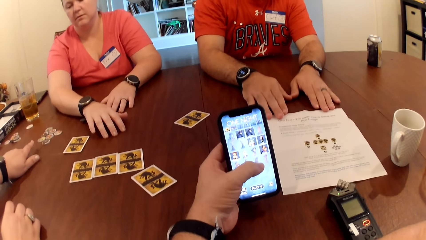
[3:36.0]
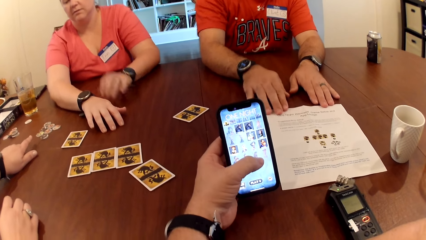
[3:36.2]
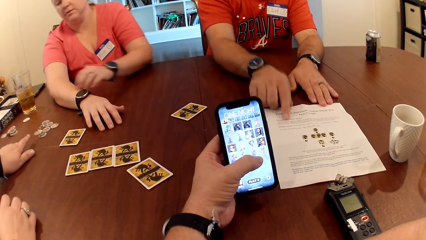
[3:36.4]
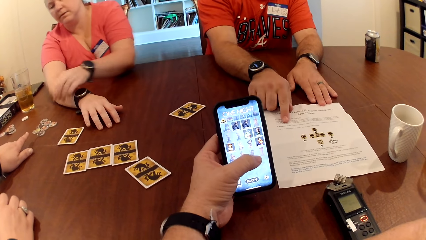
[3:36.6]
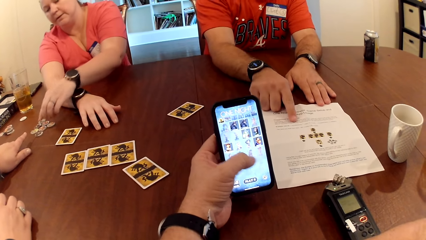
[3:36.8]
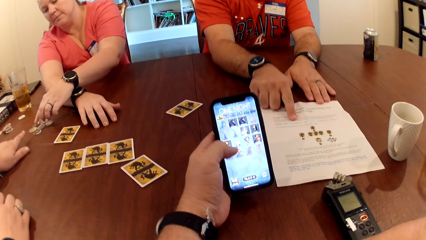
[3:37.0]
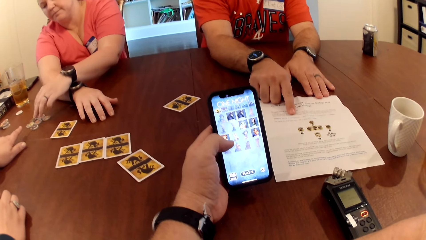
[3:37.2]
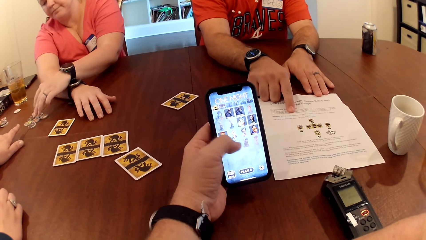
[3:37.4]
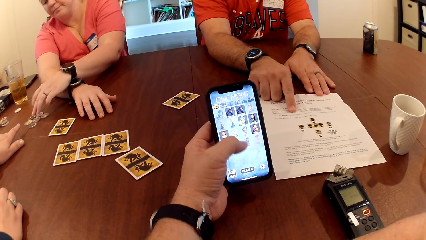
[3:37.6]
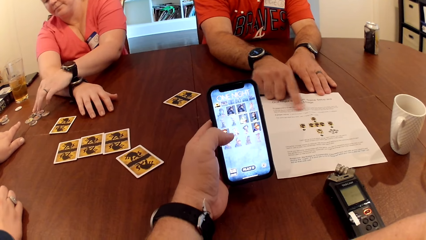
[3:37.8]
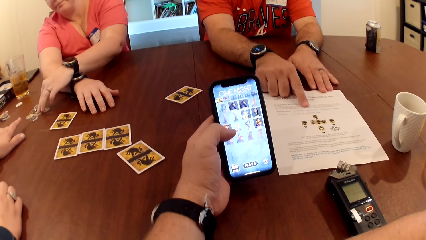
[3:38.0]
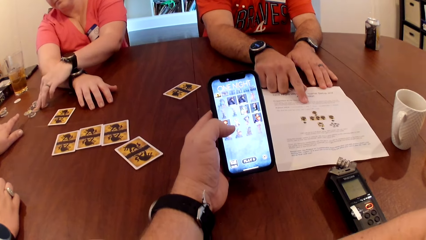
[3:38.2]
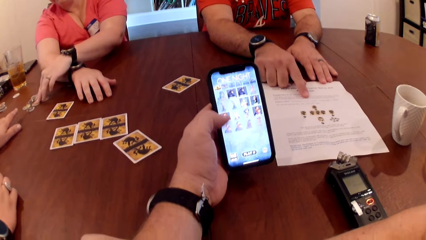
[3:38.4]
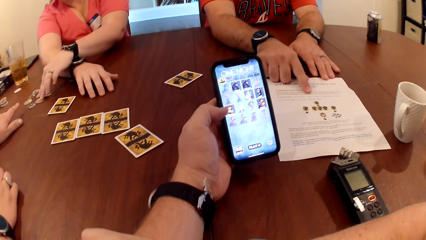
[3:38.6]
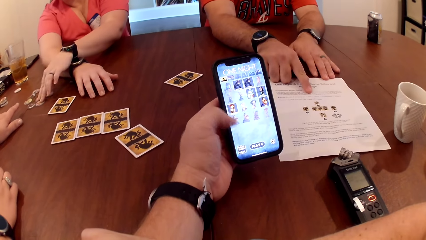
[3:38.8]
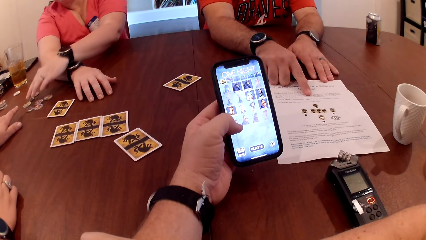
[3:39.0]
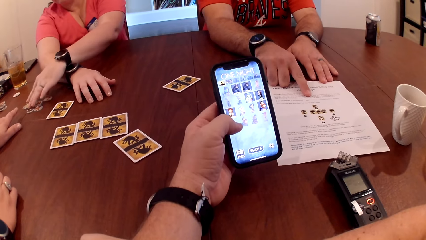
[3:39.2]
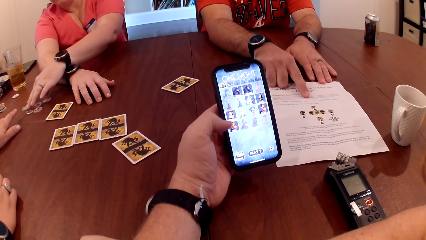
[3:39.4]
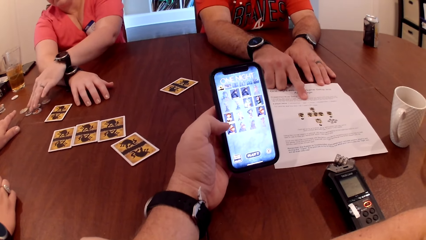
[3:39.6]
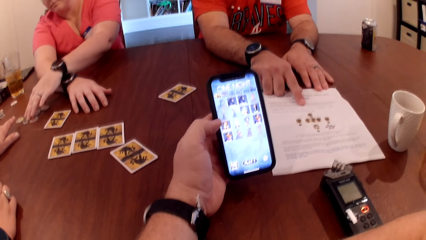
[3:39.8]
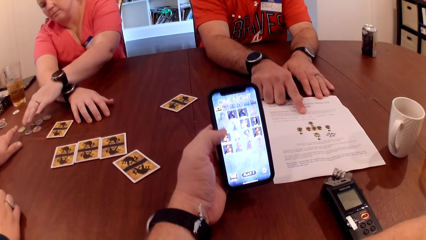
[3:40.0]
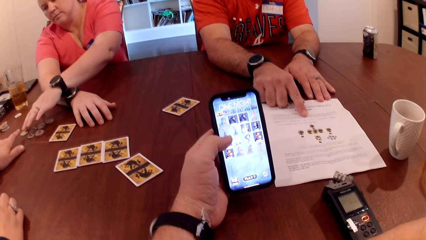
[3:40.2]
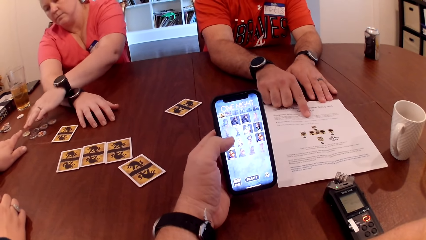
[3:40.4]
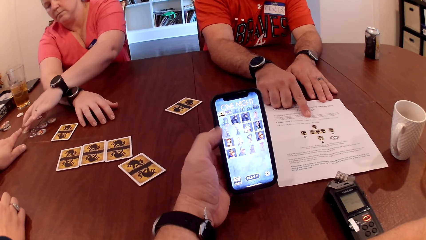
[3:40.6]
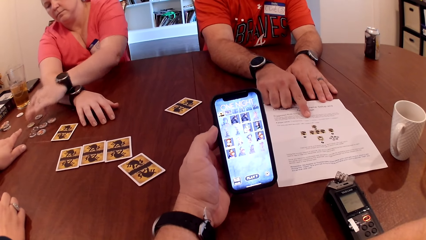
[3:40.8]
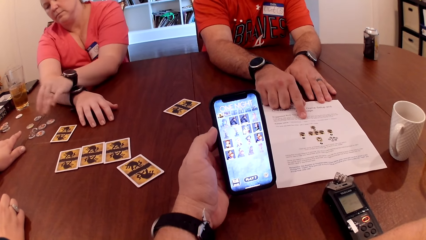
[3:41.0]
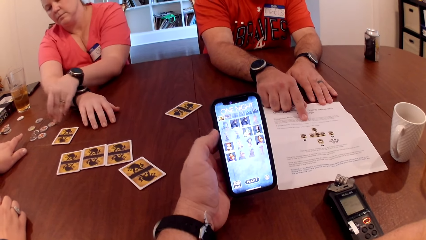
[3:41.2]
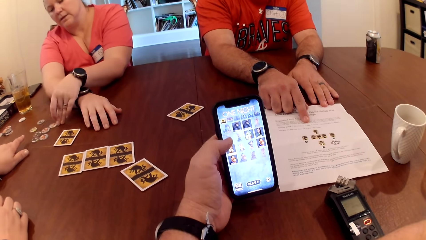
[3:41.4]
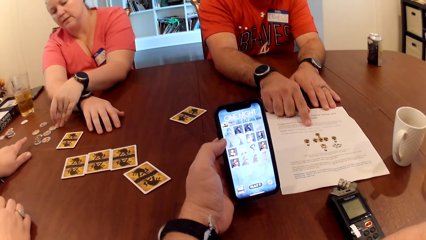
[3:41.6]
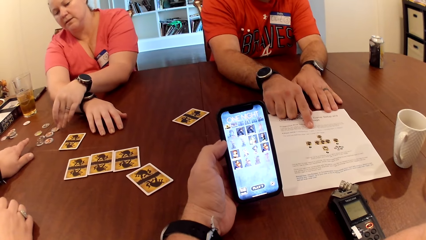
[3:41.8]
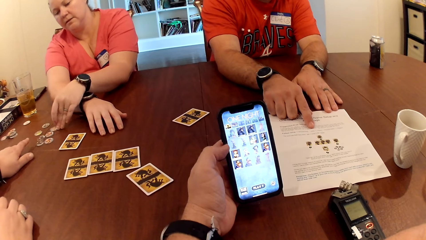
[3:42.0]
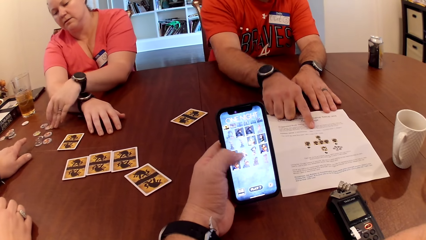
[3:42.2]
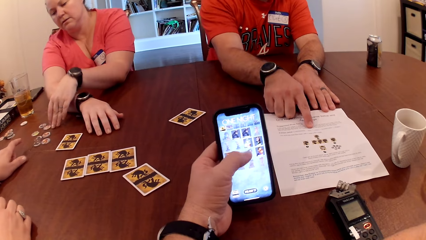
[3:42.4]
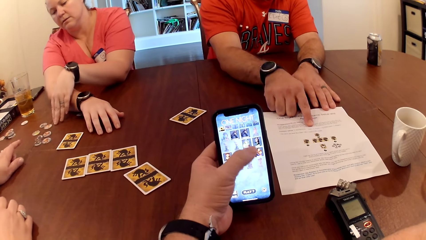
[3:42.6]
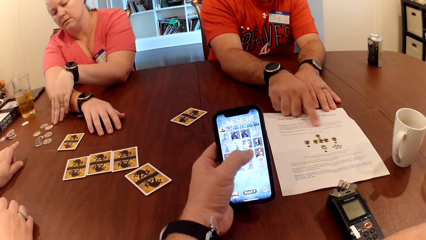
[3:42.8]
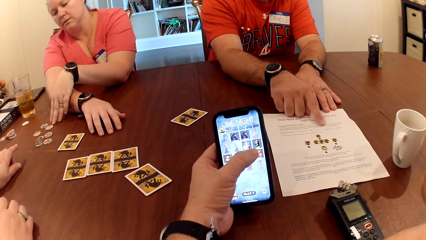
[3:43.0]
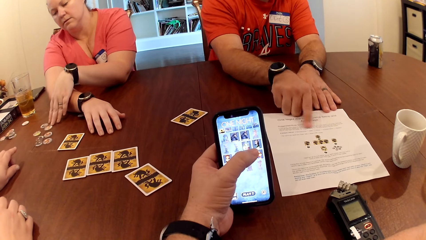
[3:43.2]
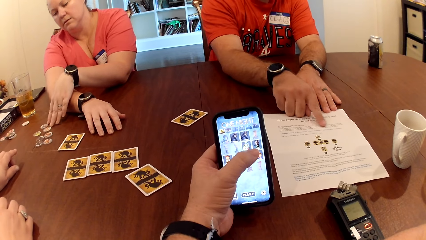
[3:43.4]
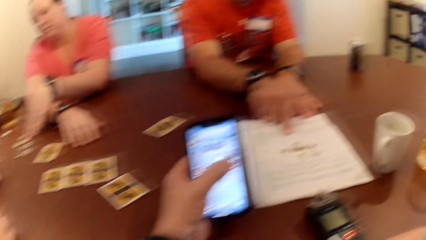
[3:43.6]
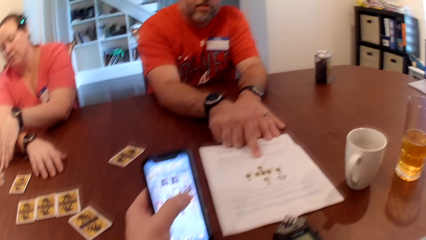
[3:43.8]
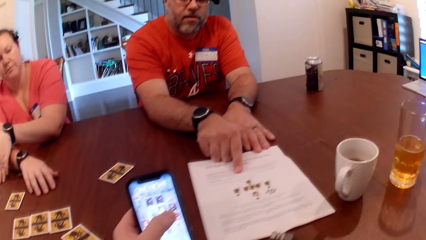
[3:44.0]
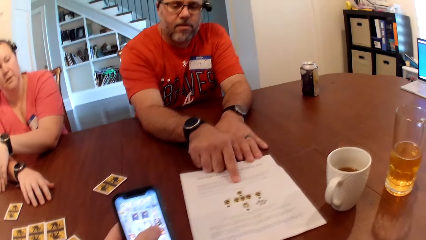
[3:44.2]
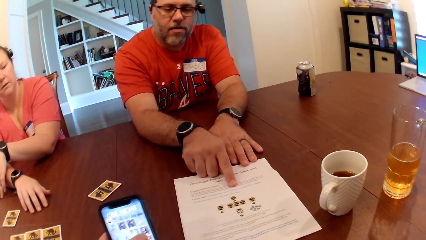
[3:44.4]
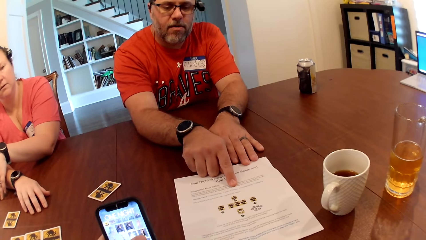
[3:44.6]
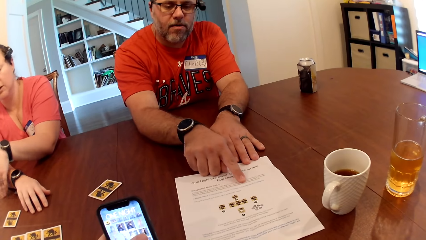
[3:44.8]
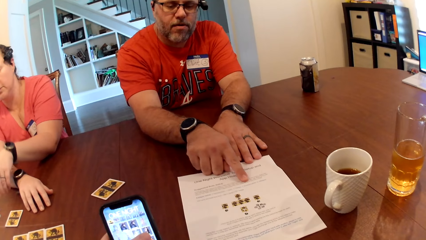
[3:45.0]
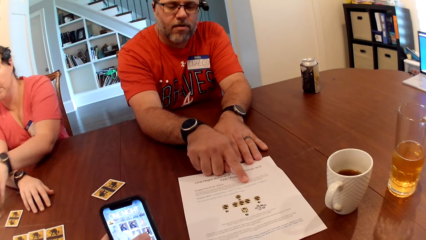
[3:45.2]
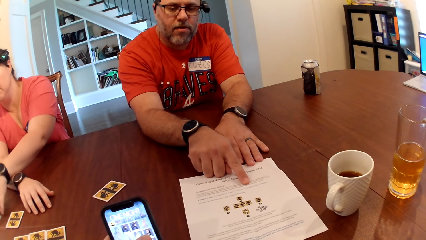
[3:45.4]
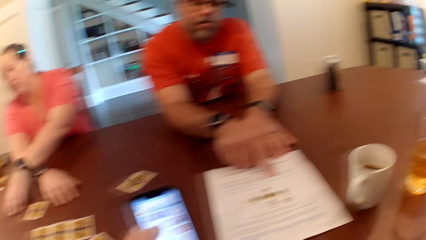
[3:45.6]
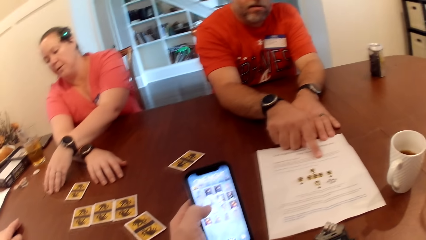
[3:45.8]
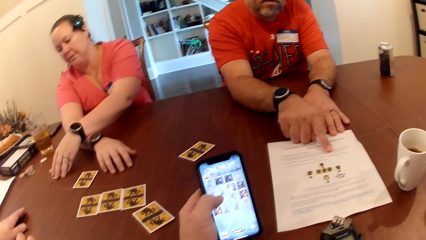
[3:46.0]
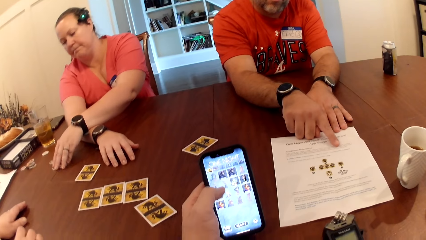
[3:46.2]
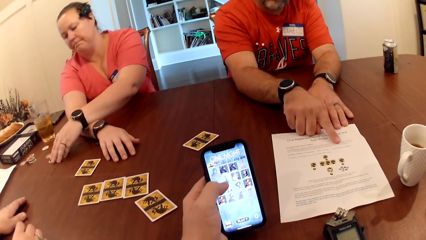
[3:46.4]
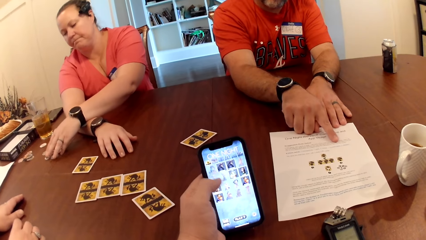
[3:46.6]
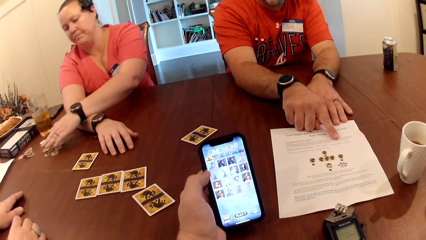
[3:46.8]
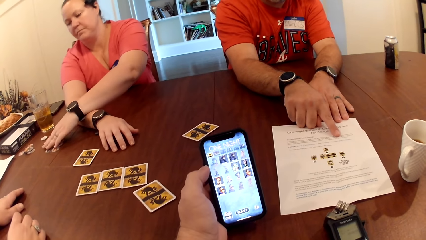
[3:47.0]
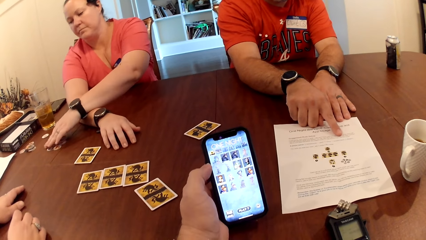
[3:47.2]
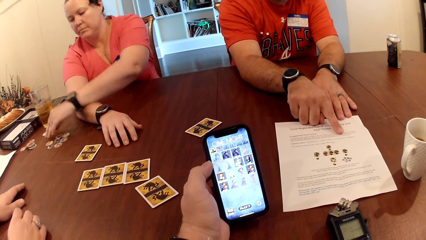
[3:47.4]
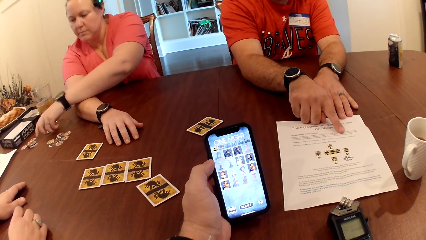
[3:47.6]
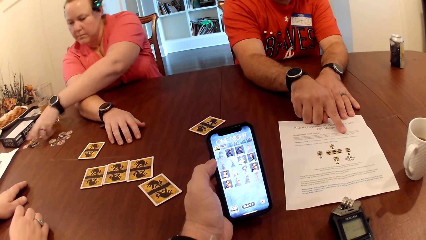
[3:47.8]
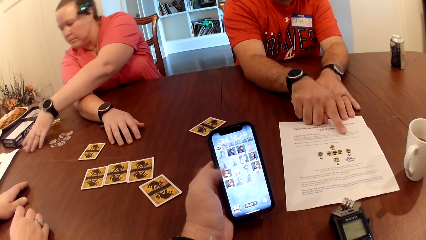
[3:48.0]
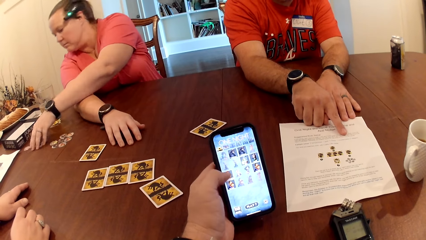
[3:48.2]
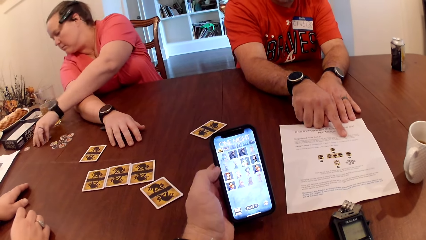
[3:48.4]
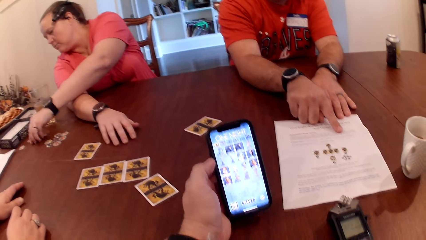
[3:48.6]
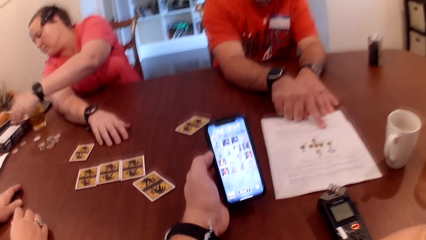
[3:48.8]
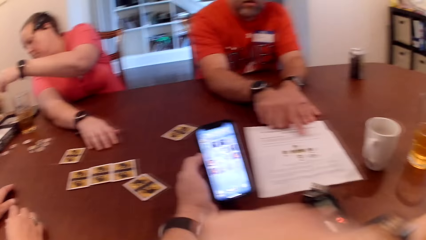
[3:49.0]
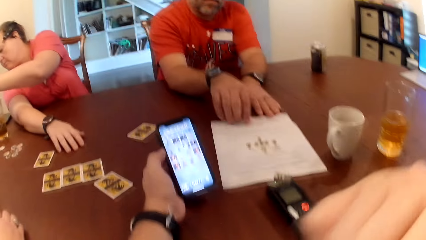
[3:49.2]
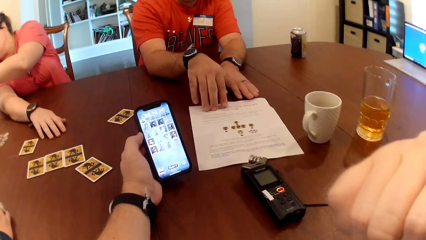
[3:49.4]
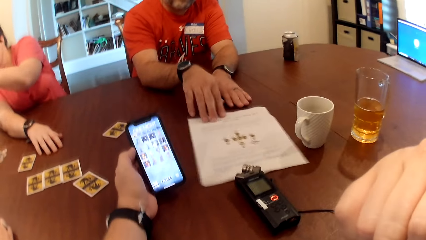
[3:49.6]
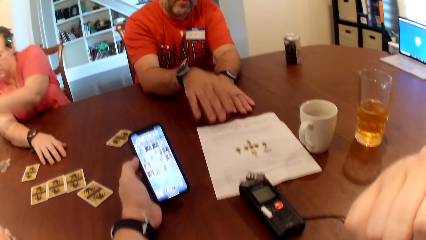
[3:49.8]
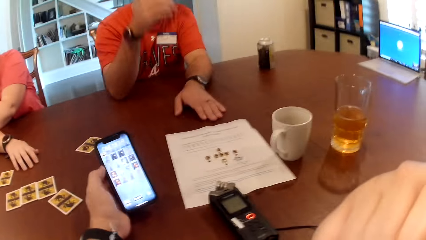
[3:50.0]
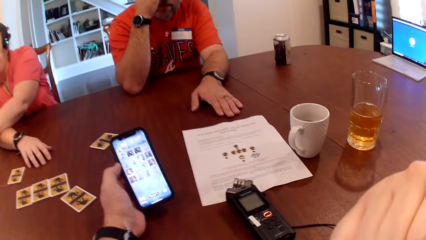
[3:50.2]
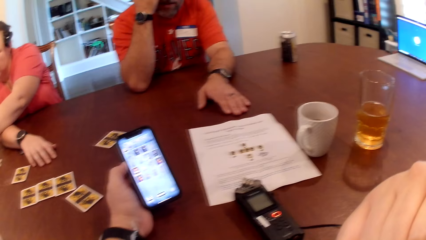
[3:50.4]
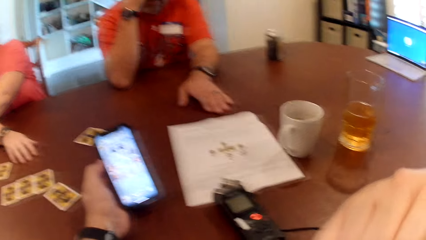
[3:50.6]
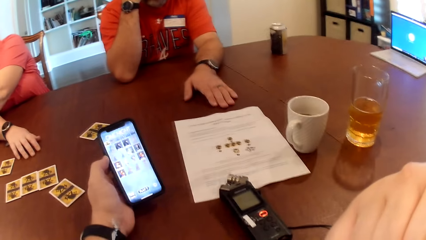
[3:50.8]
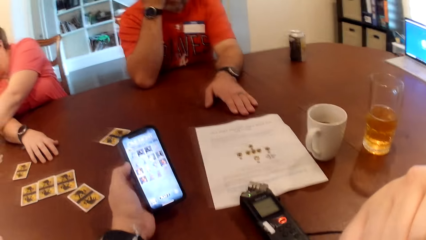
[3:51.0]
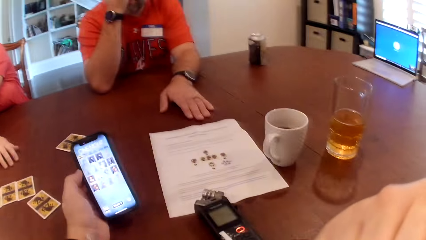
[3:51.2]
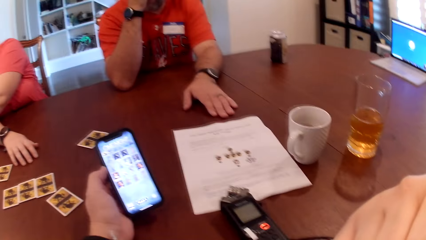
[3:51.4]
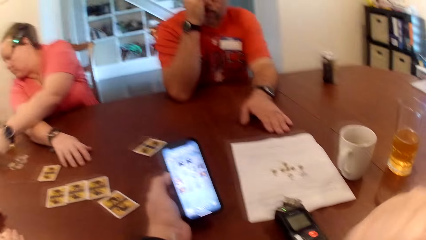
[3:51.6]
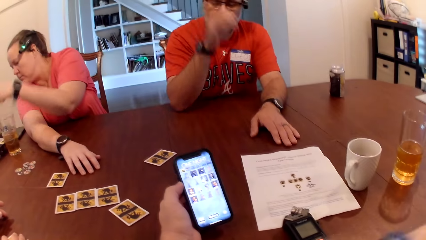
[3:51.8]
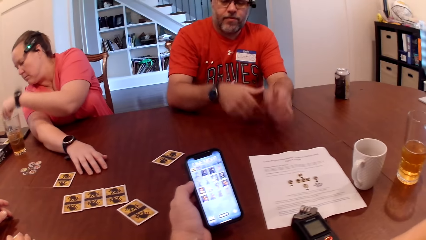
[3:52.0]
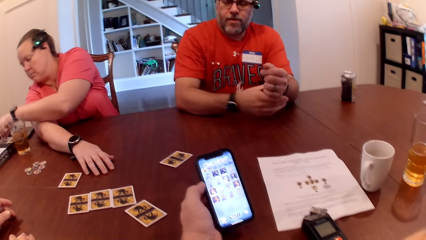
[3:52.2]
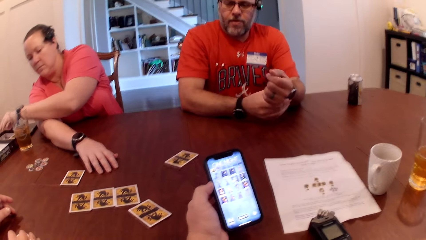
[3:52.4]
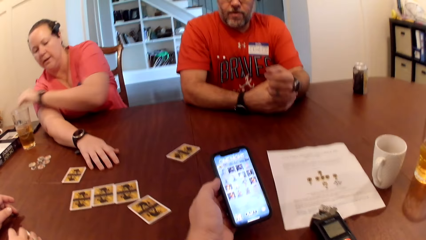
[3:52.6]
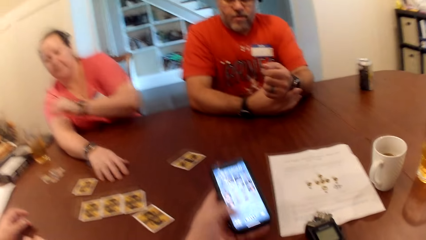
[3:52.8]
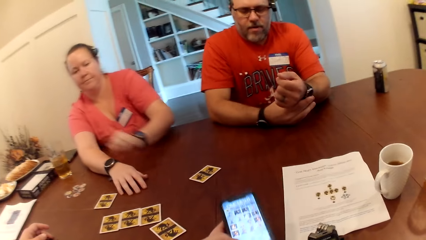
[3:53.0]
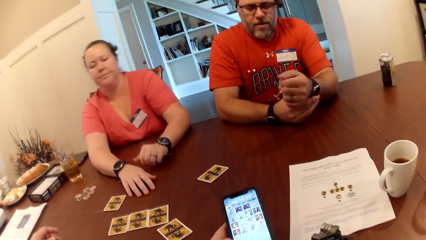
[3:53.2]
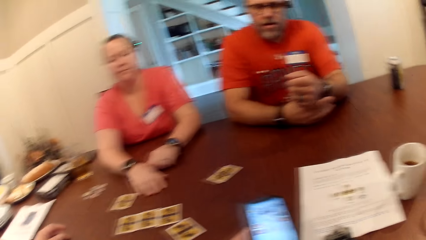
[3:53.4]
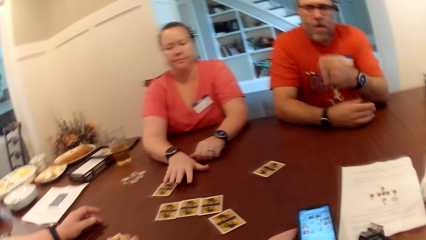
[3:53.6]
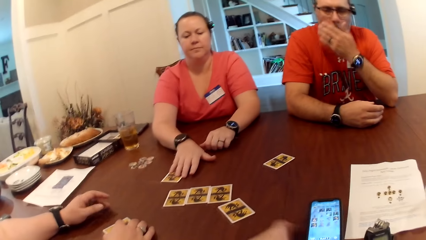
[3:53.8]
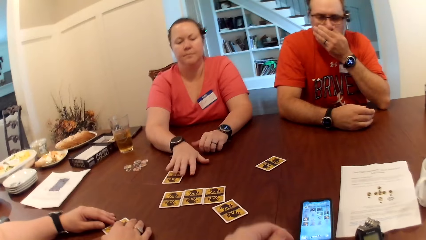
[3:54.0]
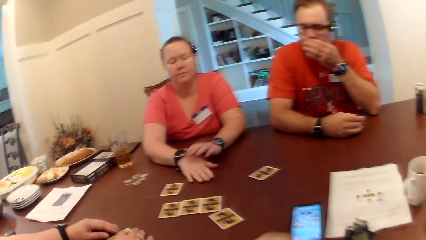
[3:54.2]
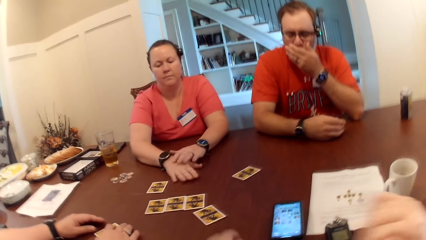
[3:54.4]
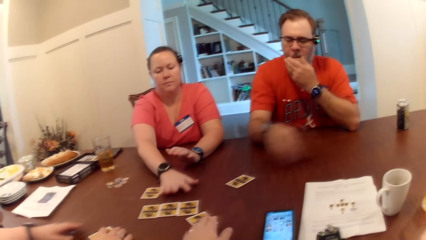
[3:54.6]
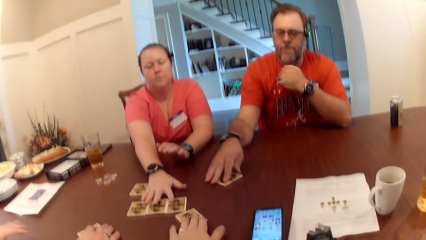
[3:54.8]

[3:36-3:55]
The woman removes her left hand from the table. The woman moves the tokens on the table with her left hand. The woman picks up the token from the table with her left hand. The woman drops the token in a carton on the table with her left hand. The woman picks up the token from the table with her left hand. The woman drops the token in the carton on the table with her left hand. The woman places her left hand on the table. The woman touches the cards on the table with her right hand. The camera wearer puts a phone on the table.
